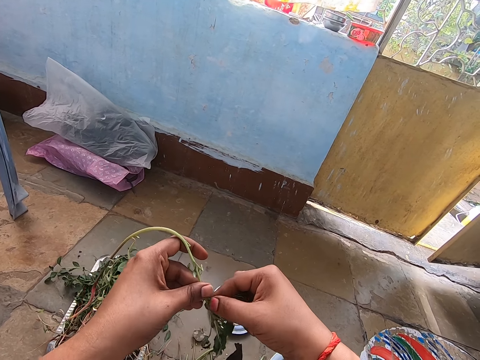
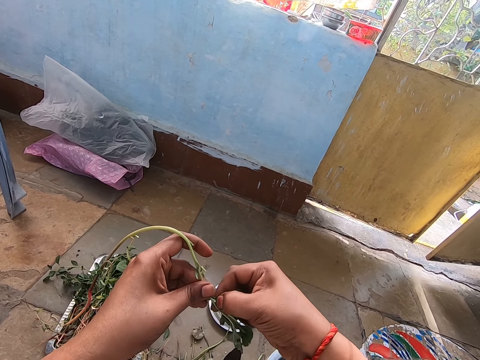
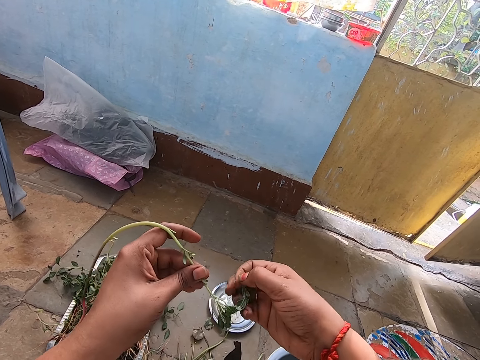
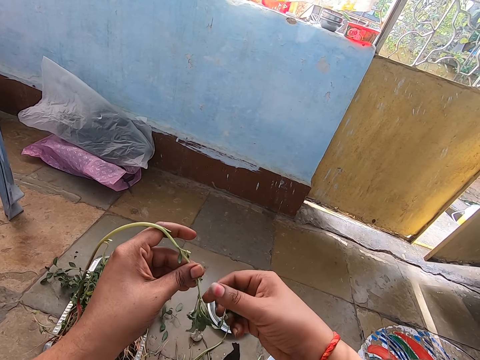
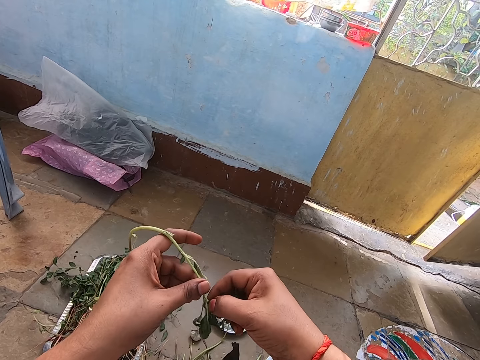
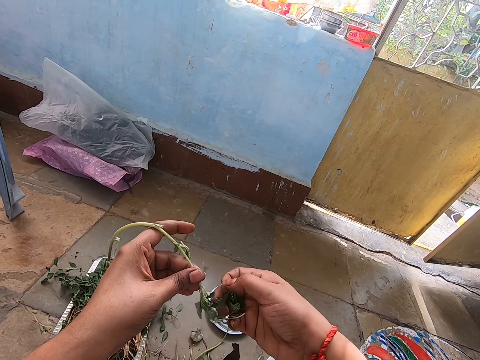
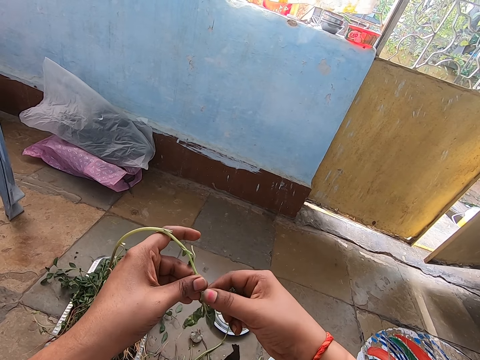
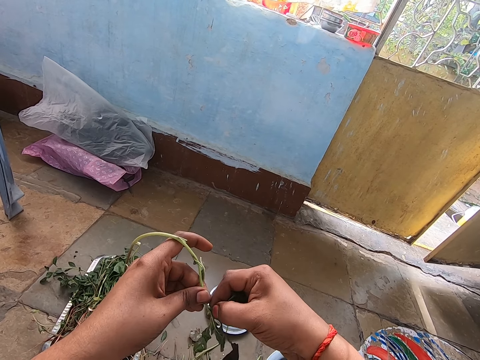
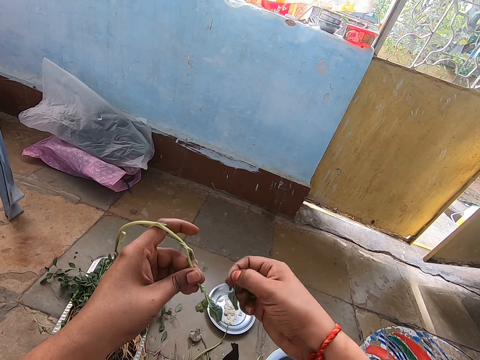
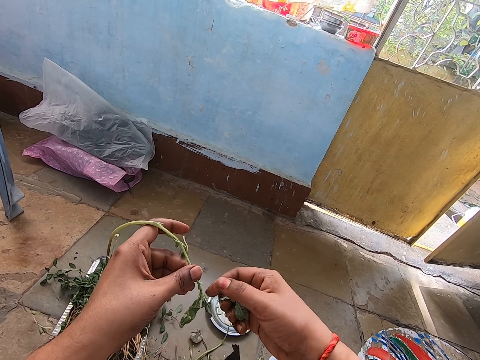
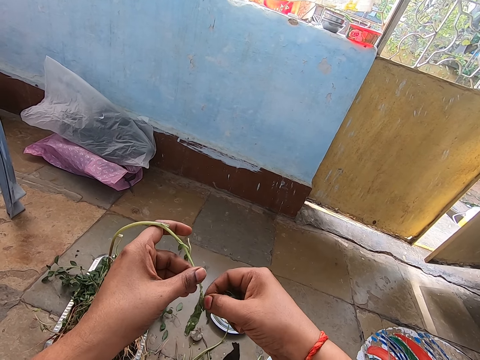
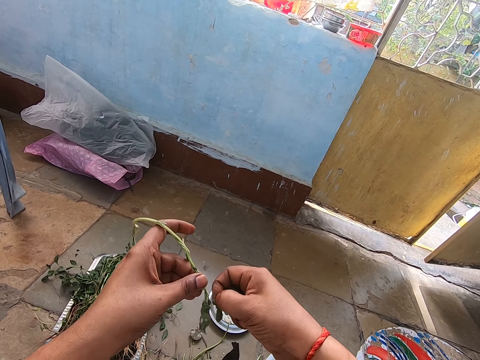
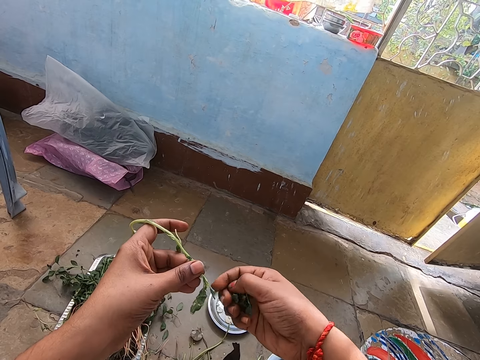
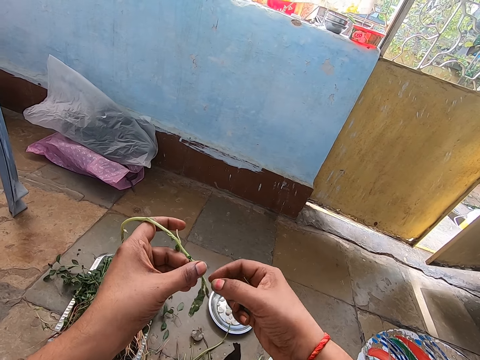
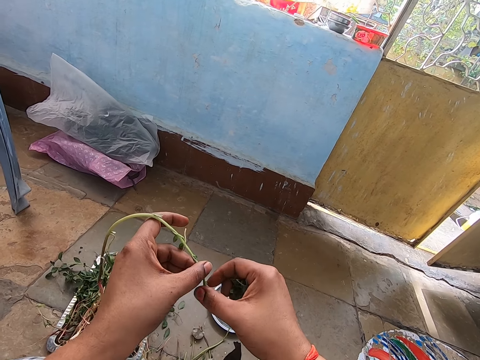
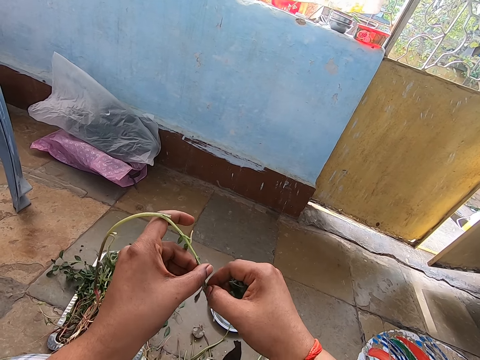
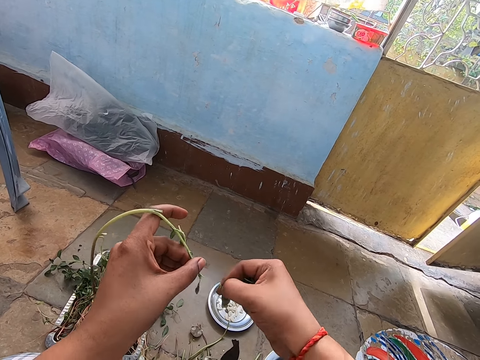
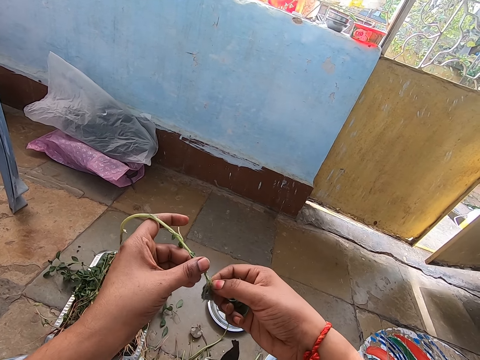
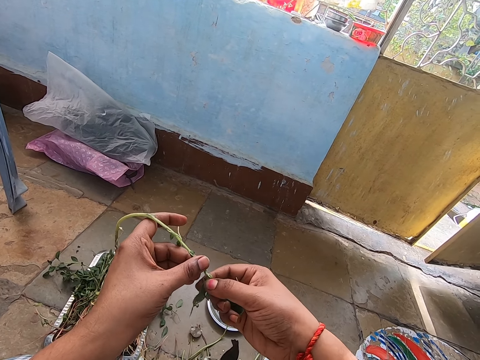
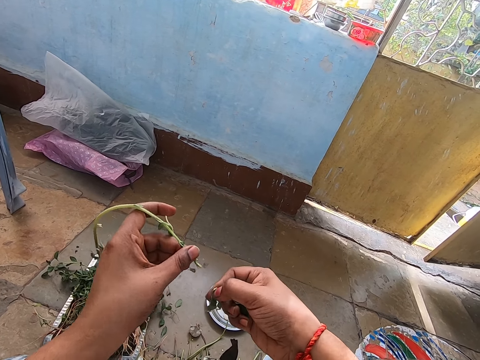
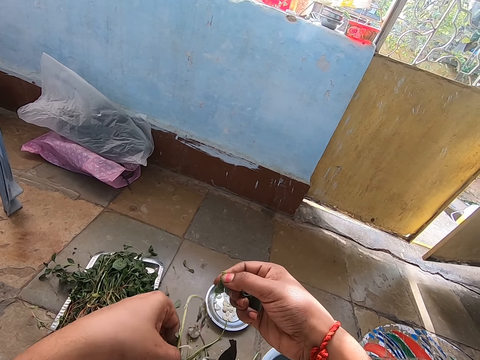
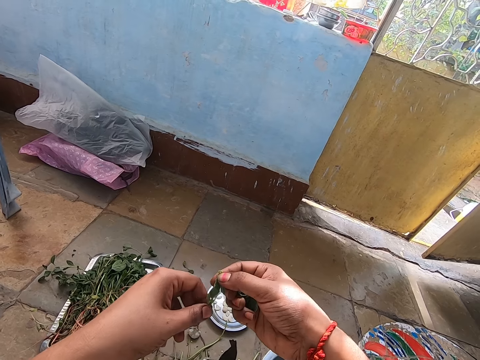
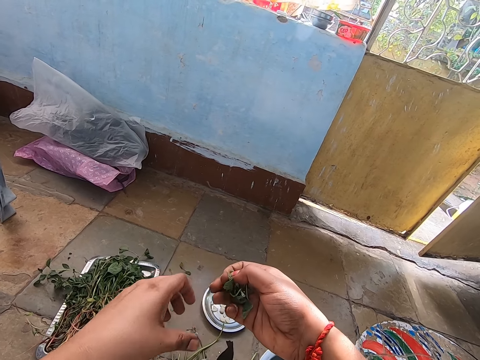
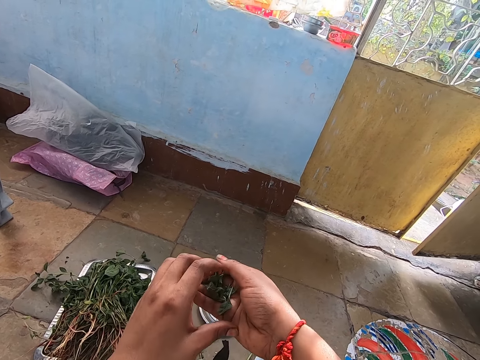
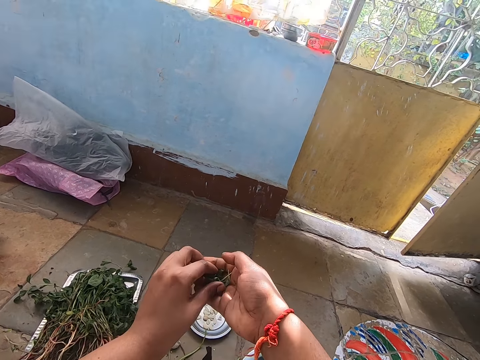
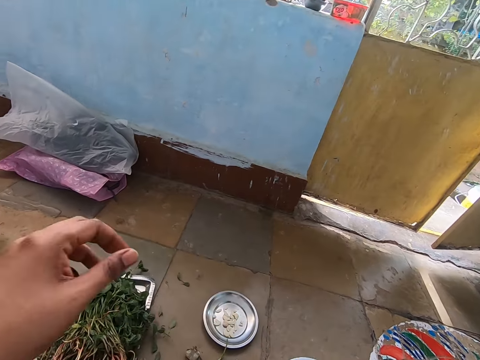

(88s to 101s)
The camera wearer adjusts a vegetable branch on her hands. She cuts vegetables with her hands. She drops the vegetable stem in her left hand on the floor. She adjusts the vegetables on her hands. She pours the vegetable in her right hand into the bowl of vegetables on the floor.

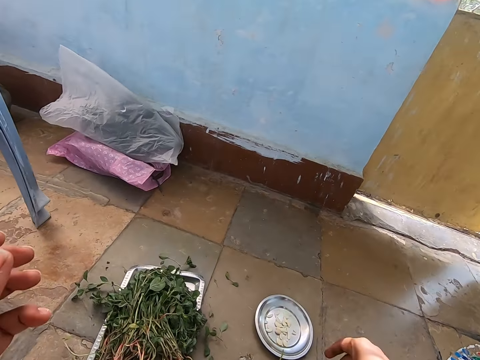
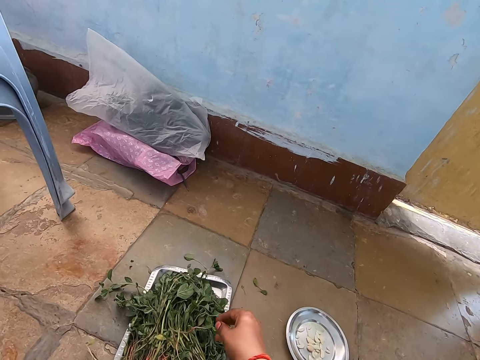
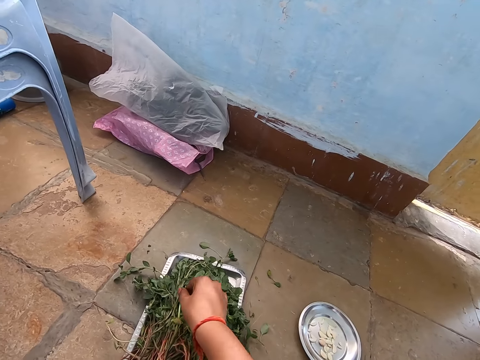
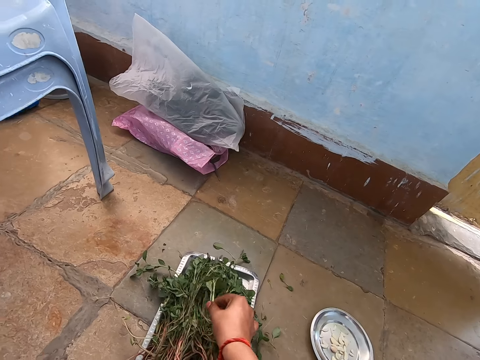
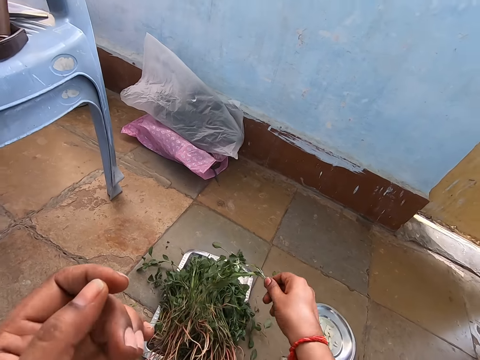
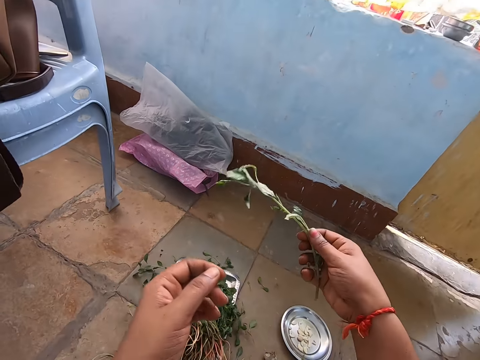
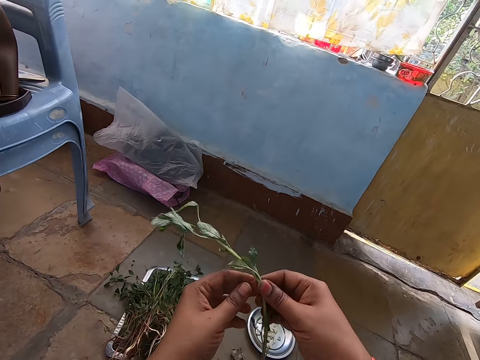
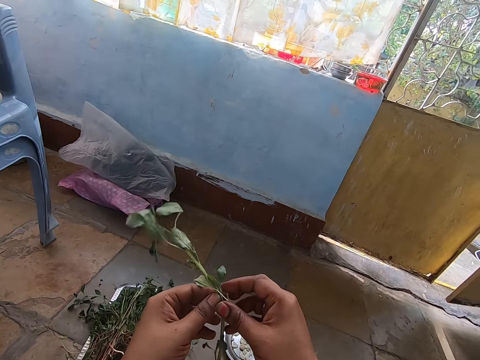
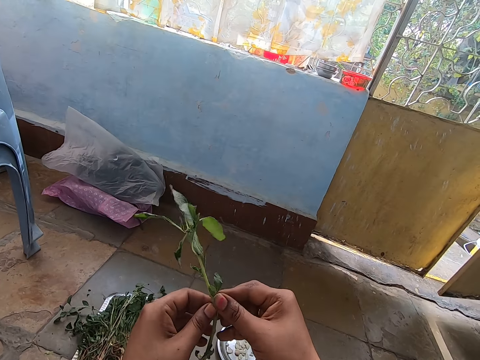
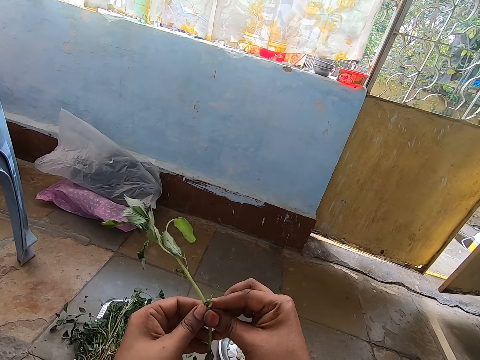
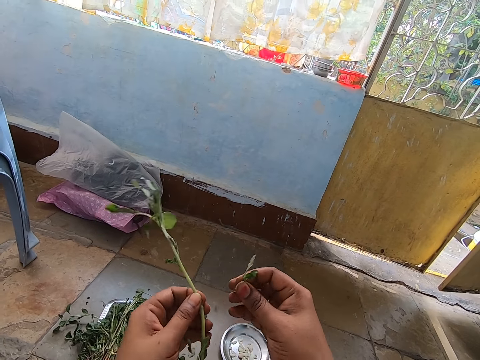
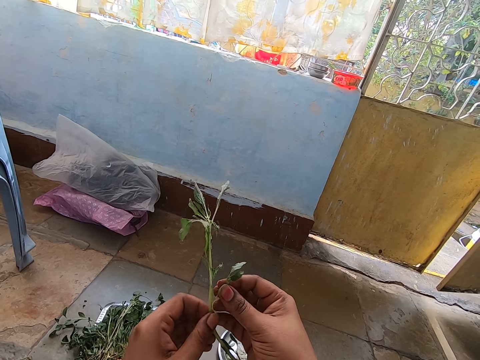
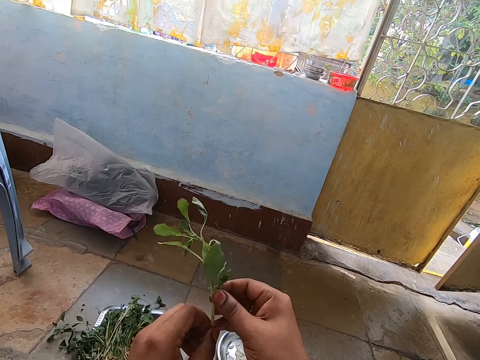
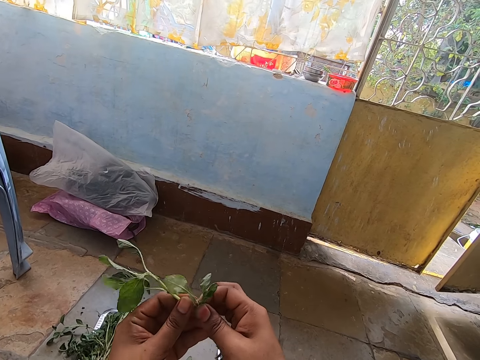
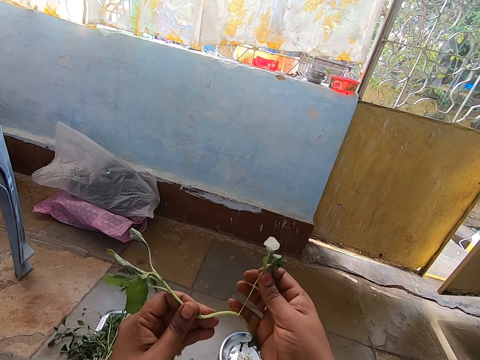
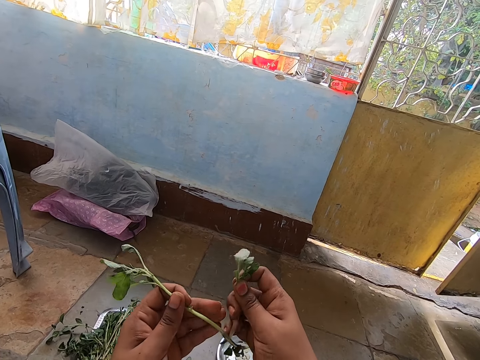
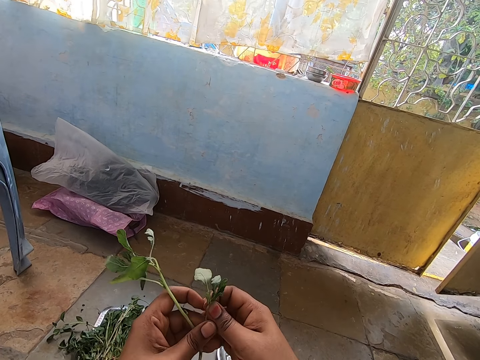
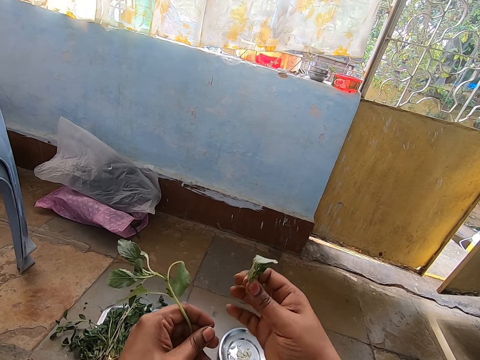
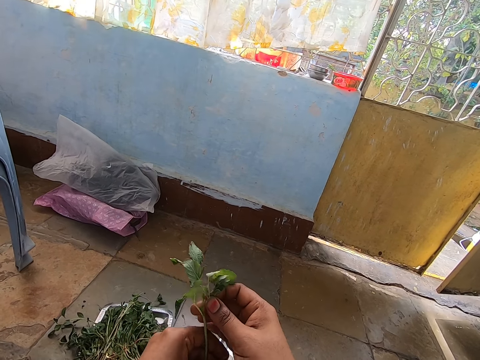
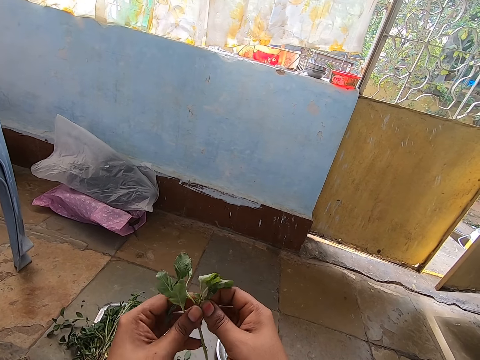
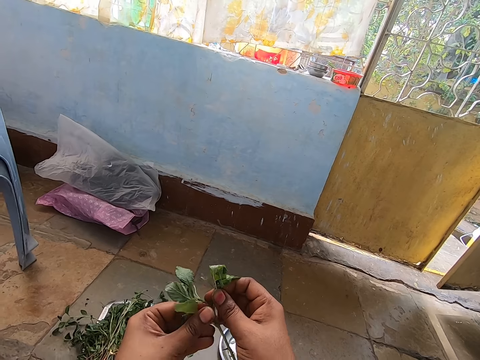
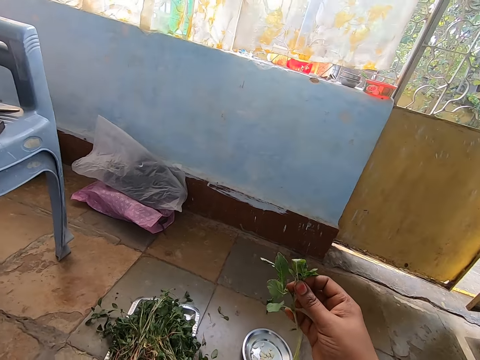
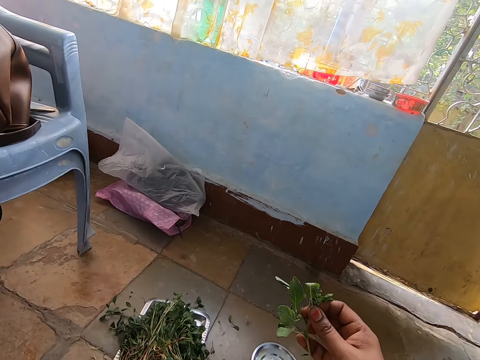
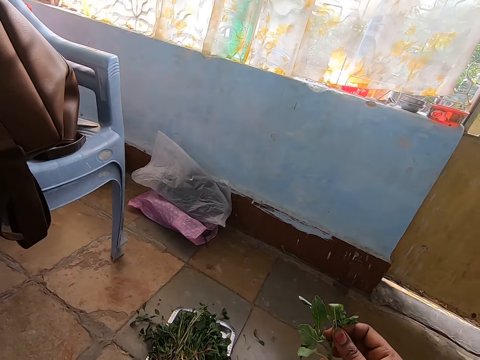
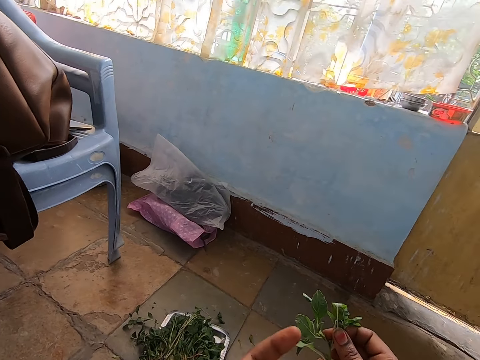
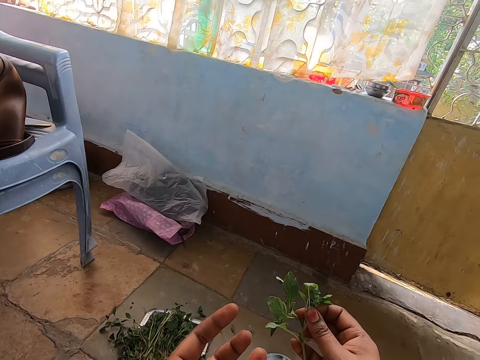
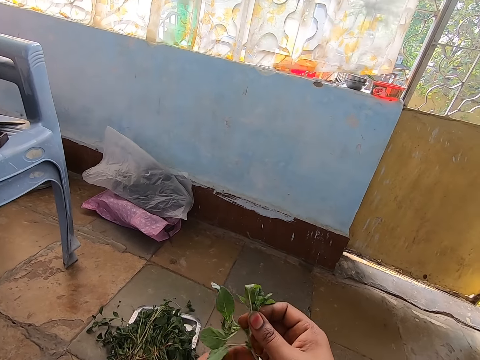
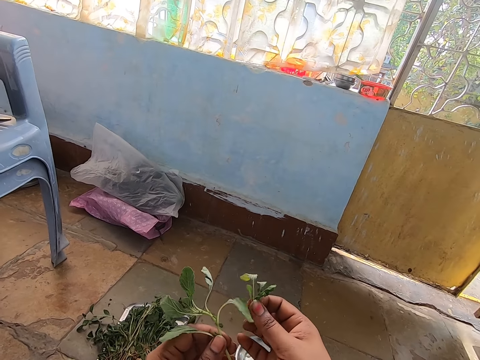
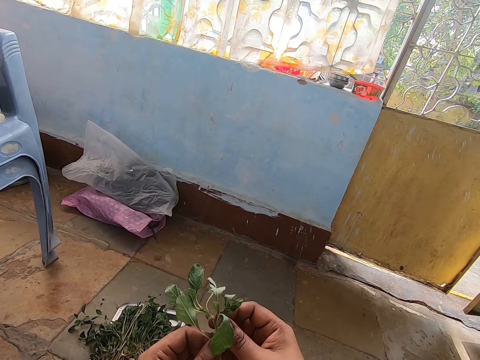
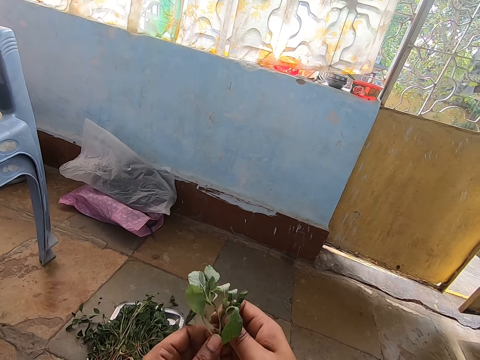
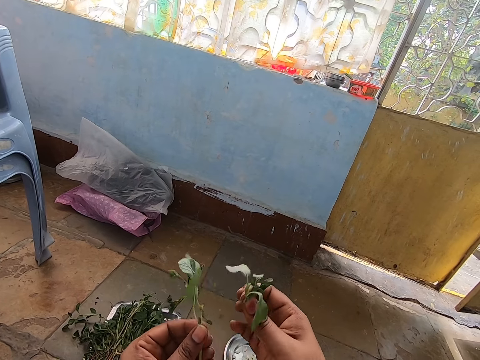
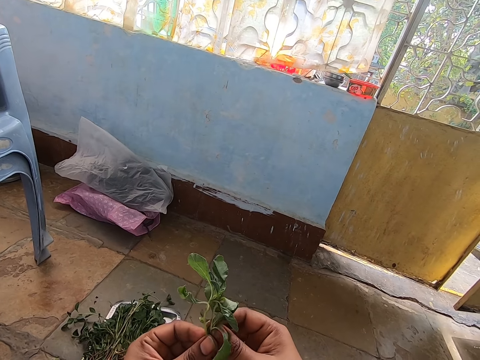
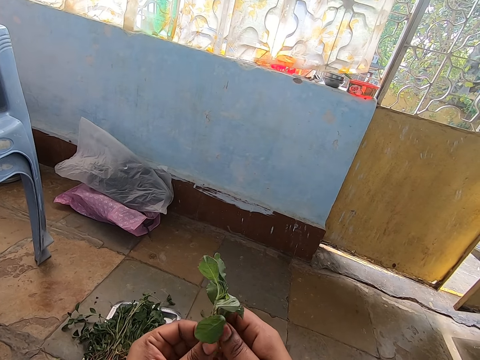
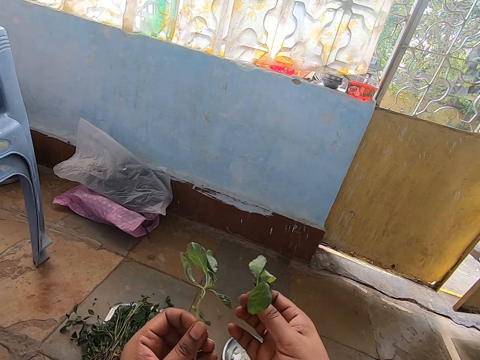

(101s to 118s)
The camera wearer picks a vegetable from the tray on the floor with her right hand. She passes the vegetable in her right hand to her left hand. She adjusts a vegetable branch on her hands. She plucks the vegetable in her left hand from the vegetable stem with her right hand. She cuts vegetables with her hand. She adjusts the vegetable branch on her hands. She looks around a corridor. She adjusts the vegetable branch on her hands. She cuts the vegetables with her hand.
